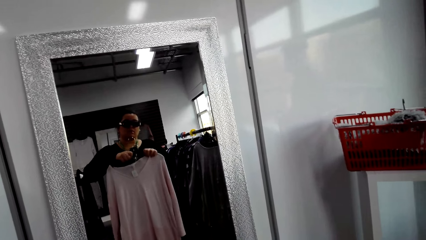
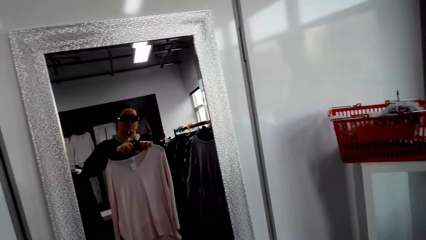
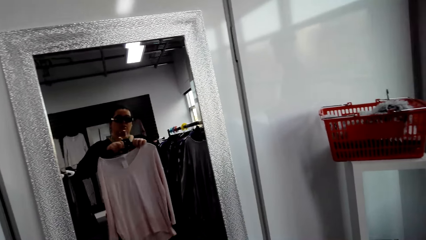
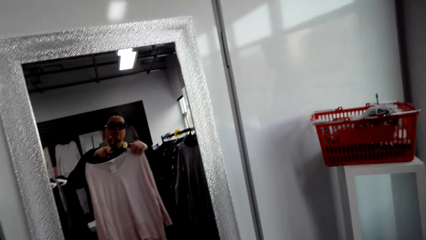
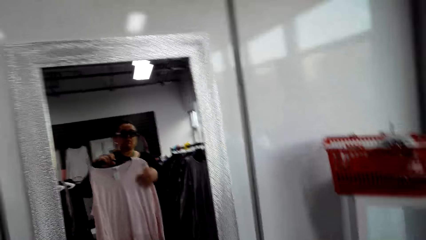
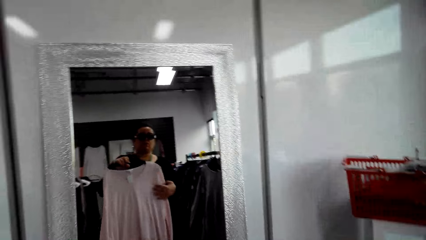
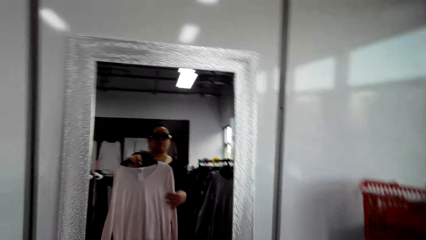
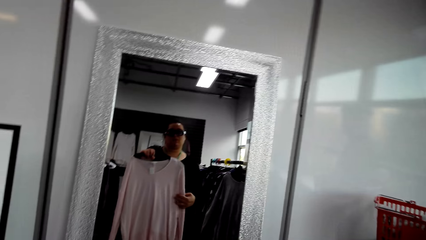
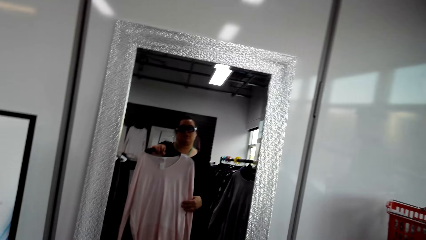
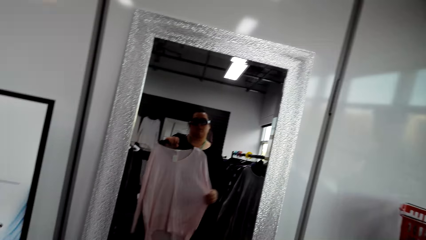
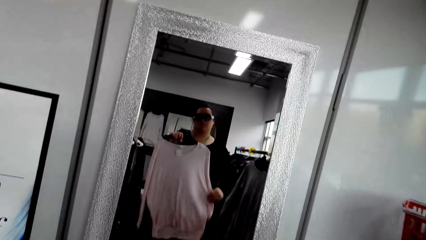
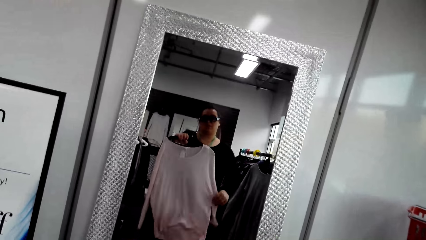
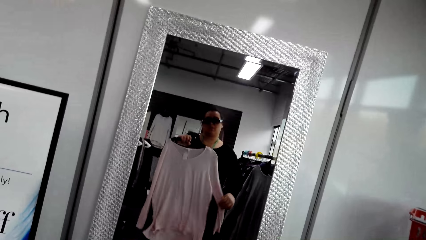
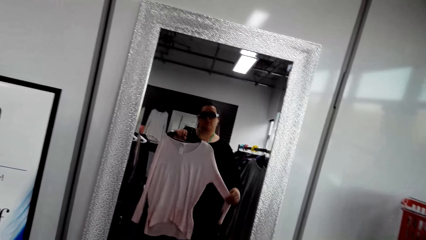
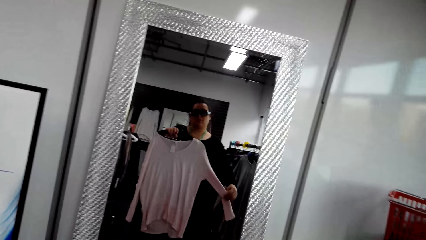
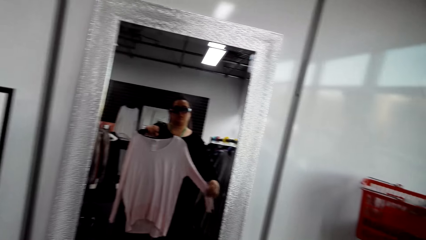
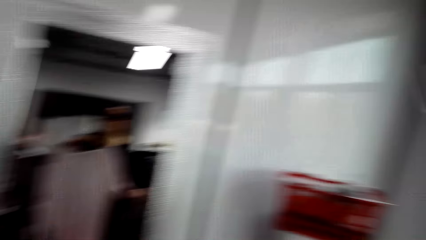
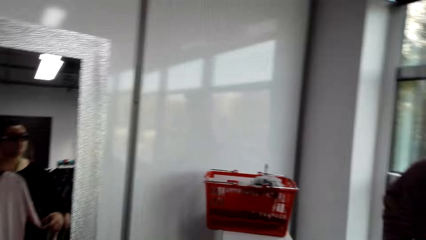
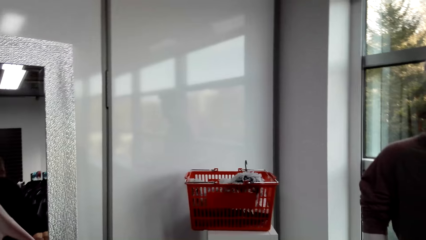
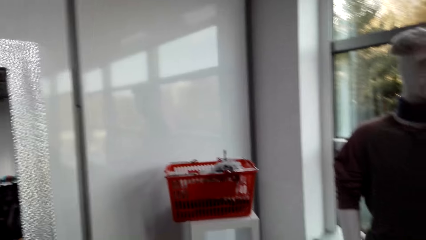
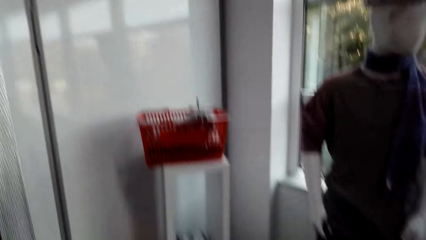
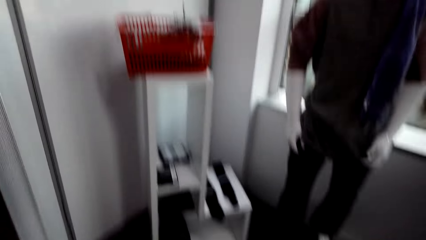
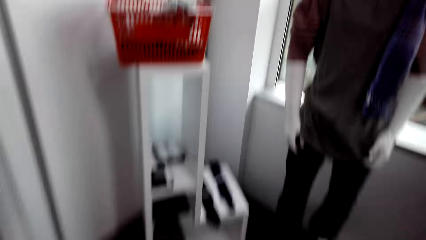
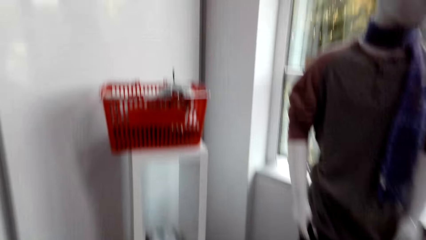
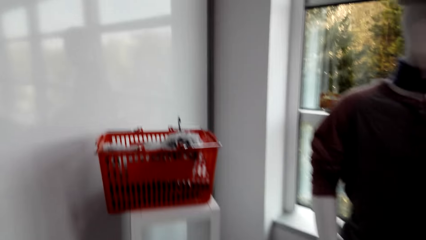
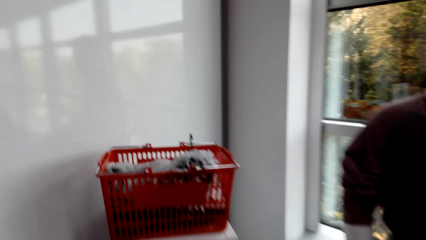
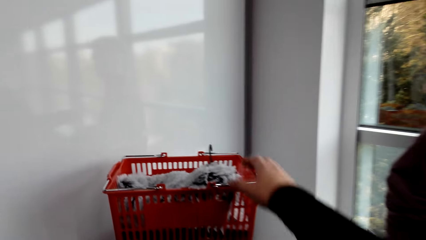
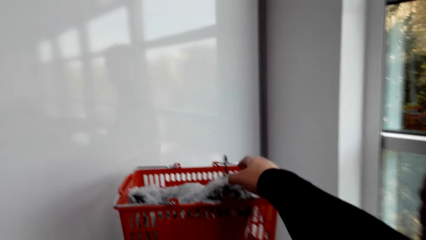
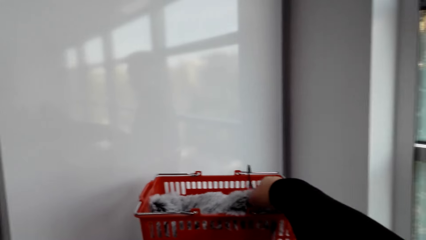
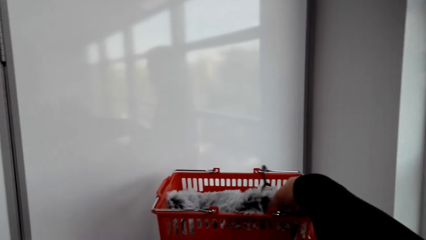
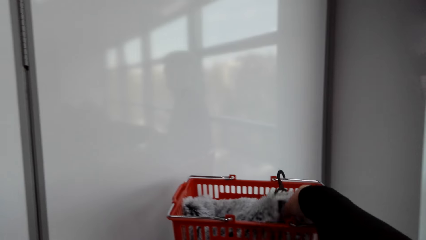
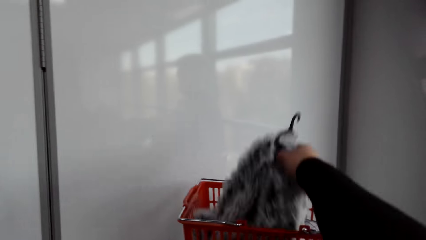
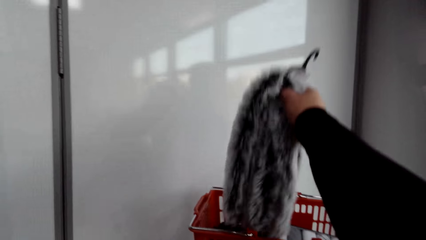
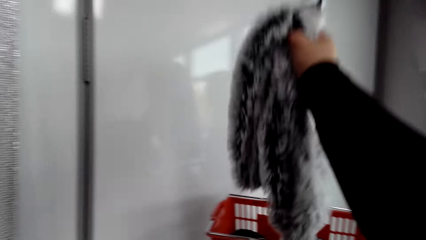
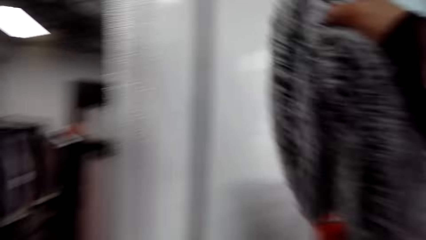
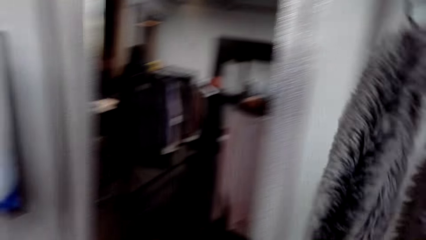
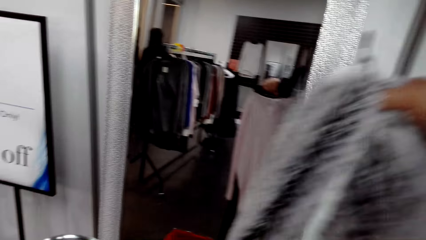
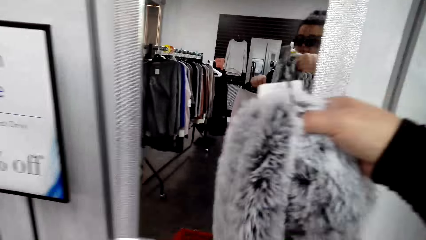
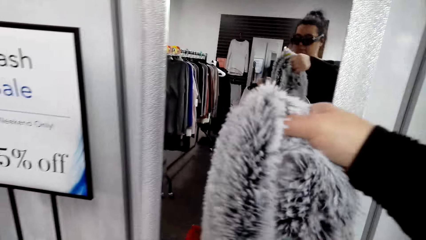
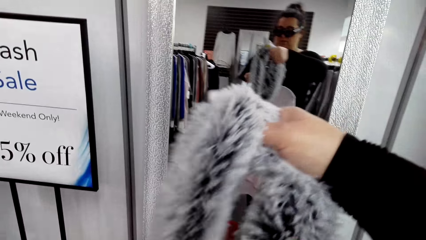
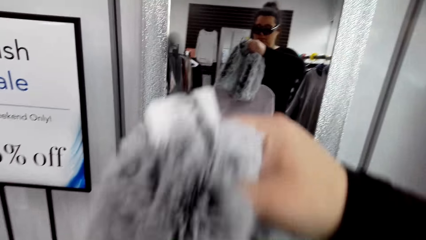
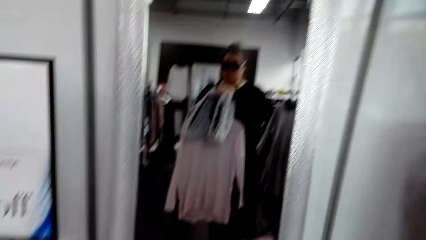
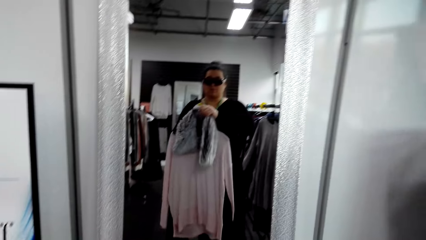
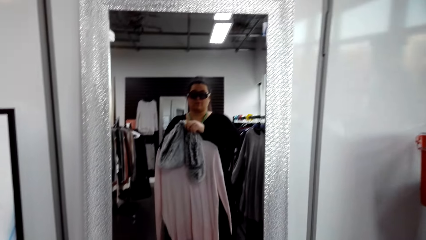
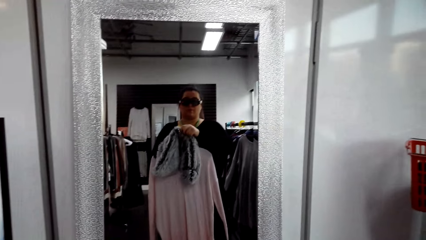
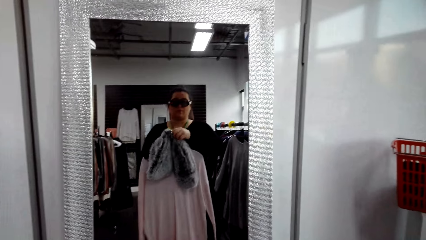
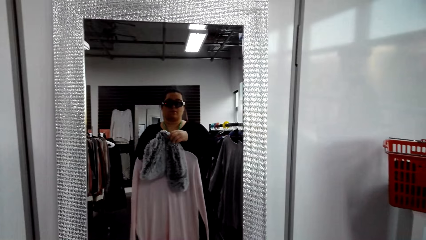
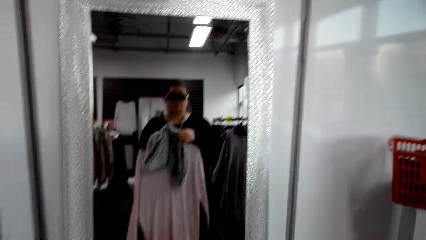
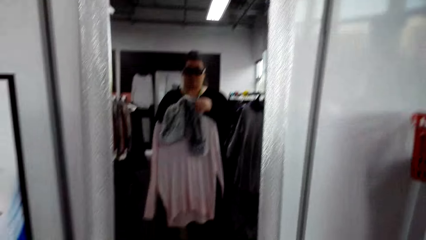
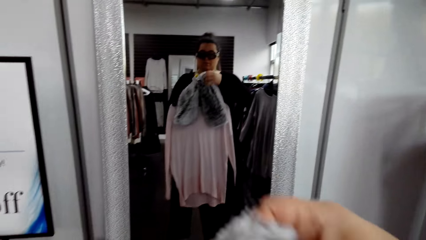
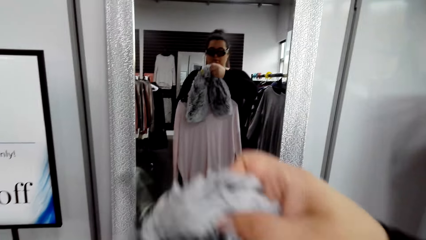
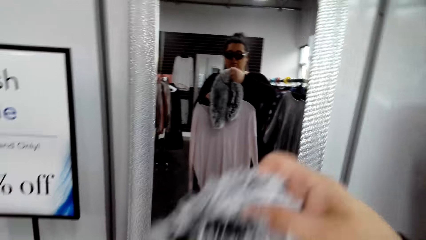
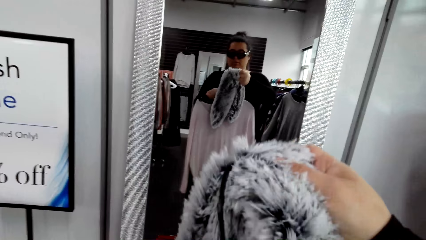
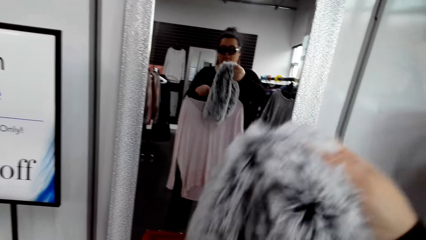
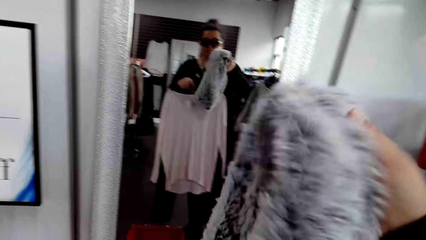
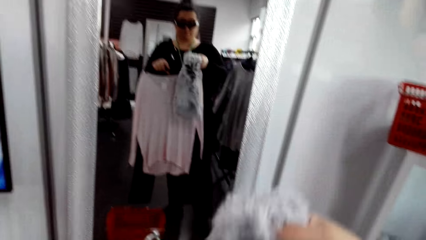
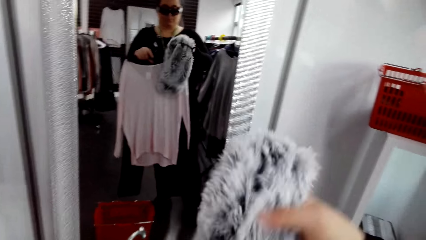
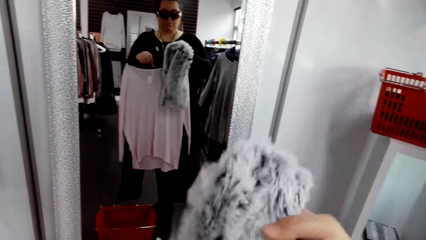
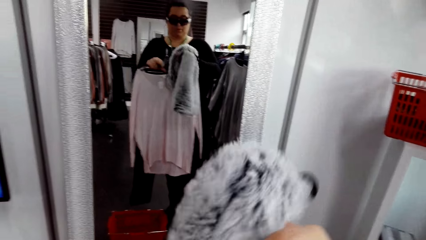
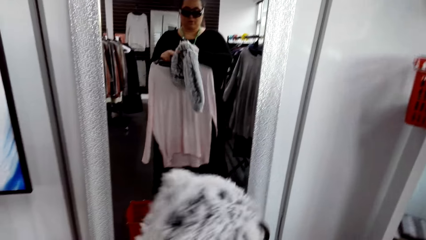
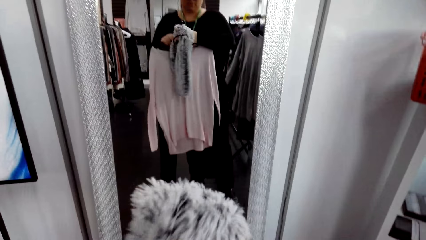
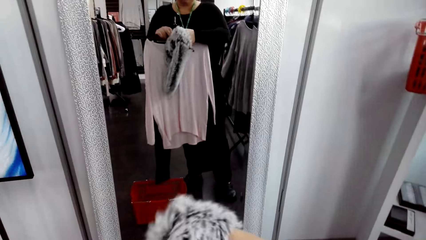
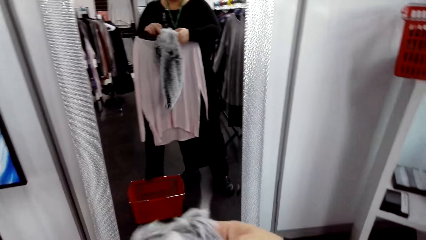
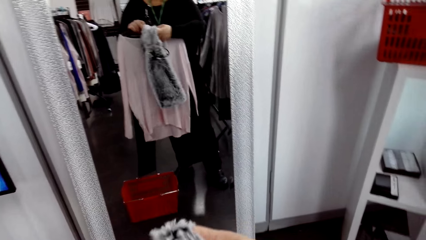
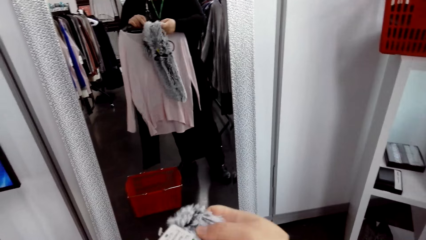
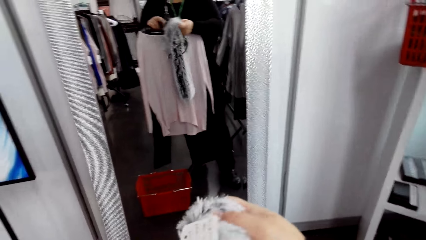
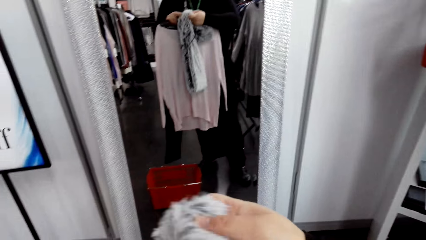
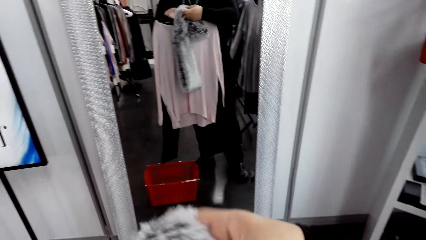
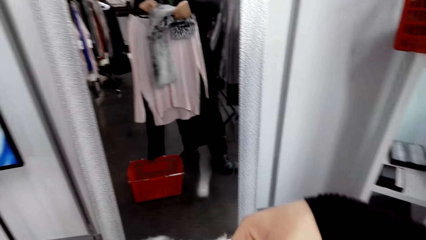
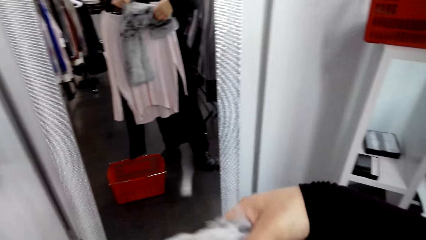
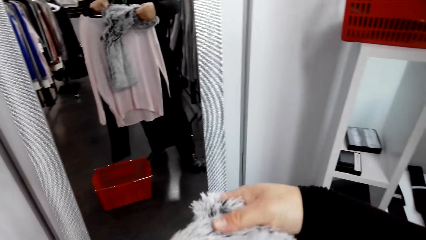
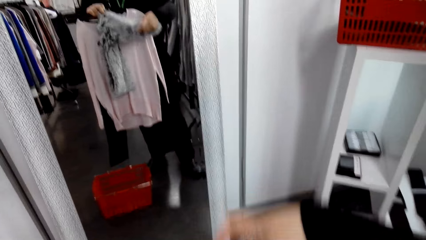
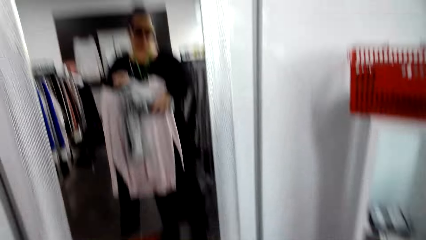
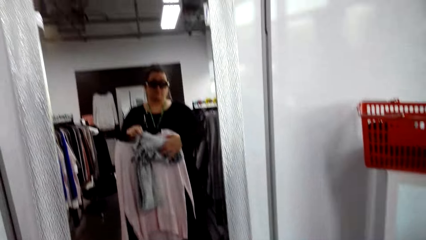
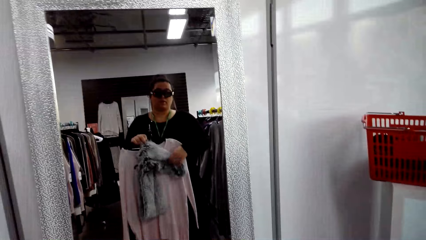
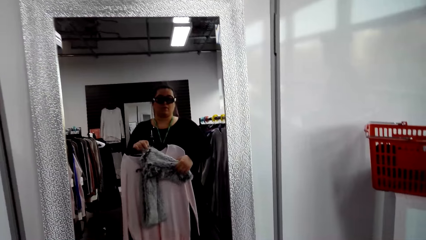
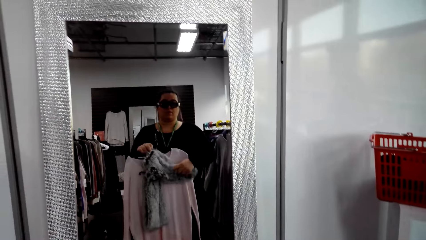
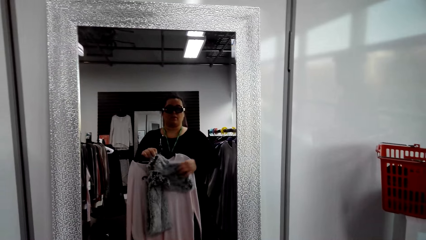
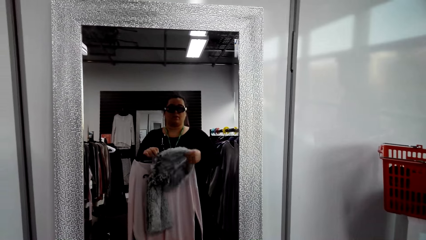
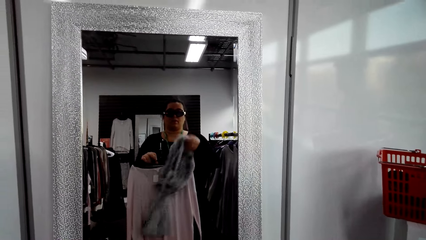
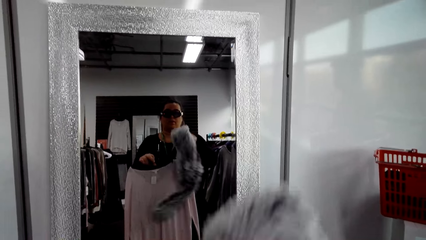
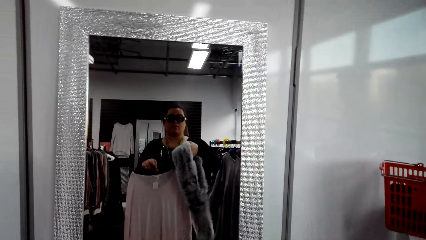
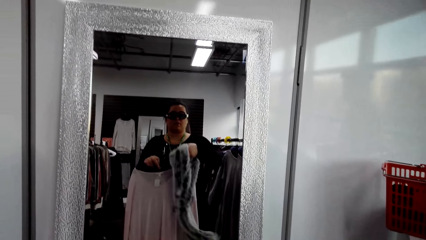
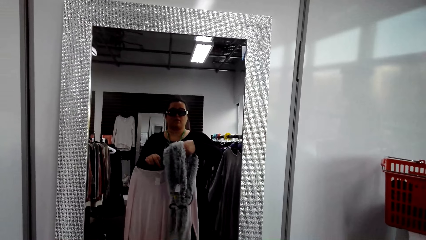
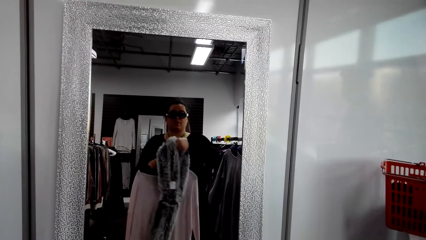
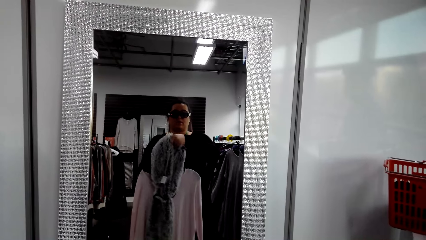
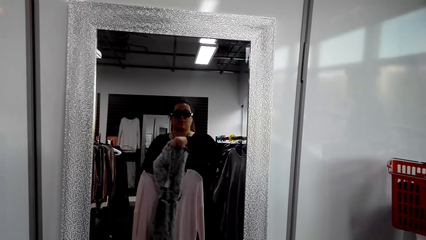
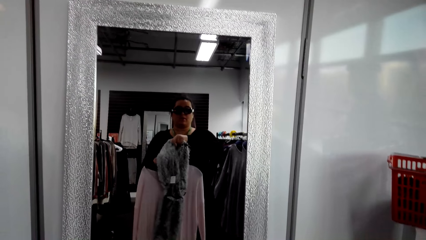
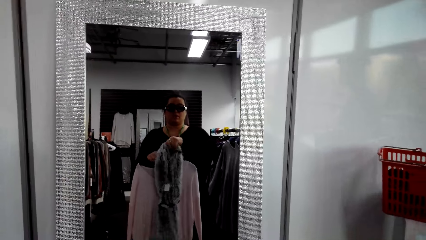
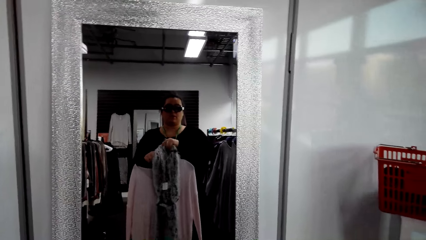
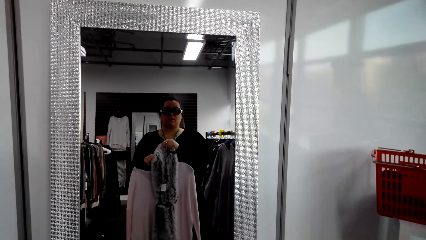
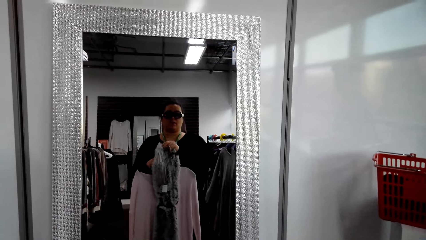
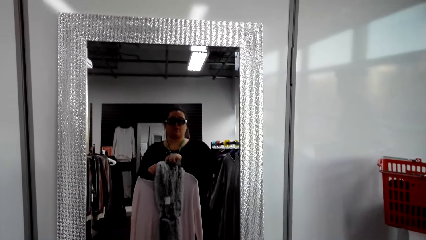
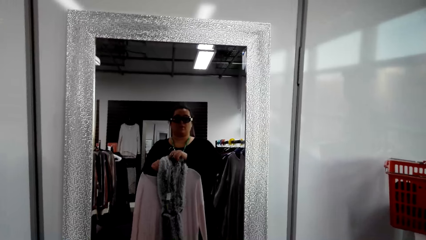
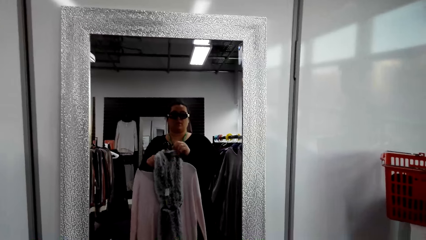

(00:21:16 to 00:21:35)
The camera wearer picks clothes from the shopping basket. They raise the scarf. They hold the scarf together with other clothes. They touch the scarf.
